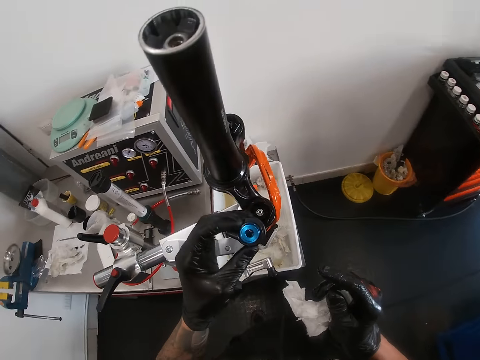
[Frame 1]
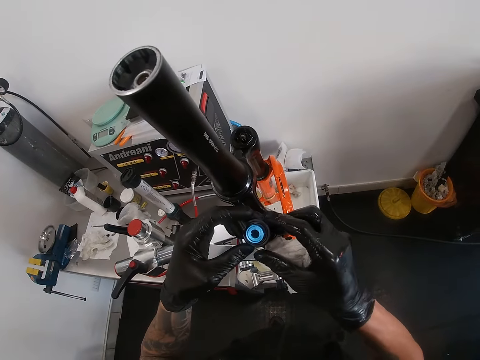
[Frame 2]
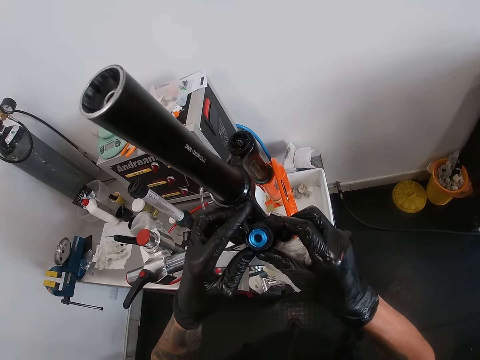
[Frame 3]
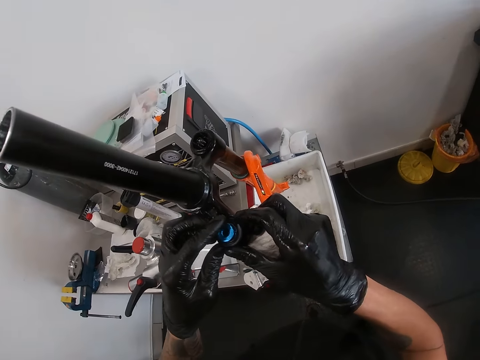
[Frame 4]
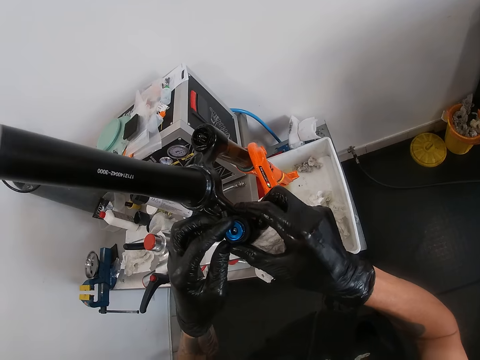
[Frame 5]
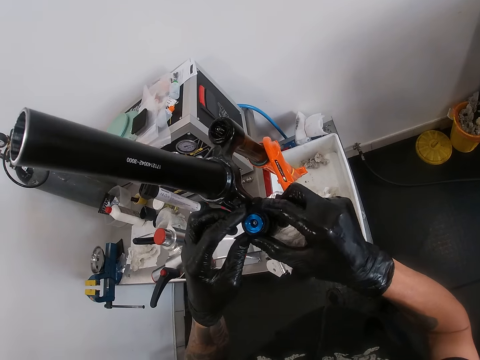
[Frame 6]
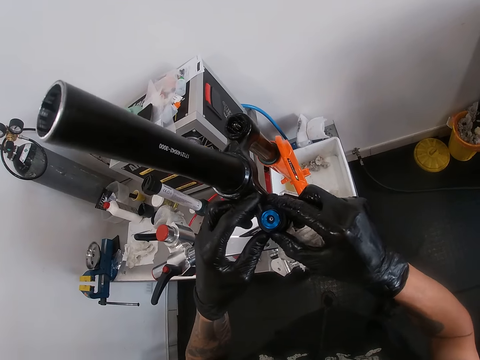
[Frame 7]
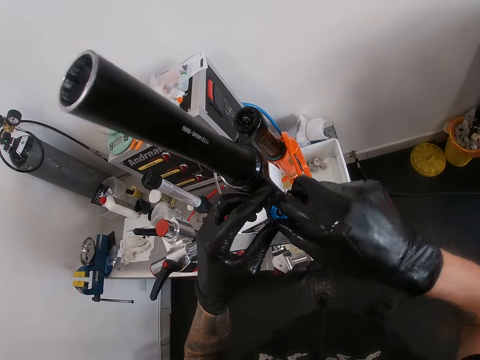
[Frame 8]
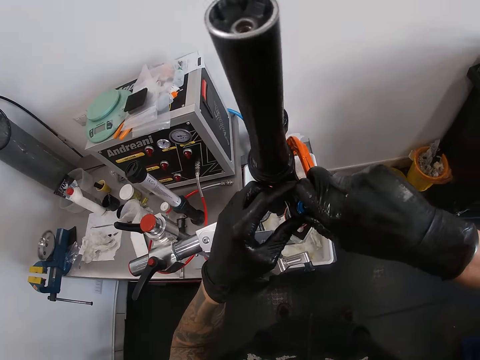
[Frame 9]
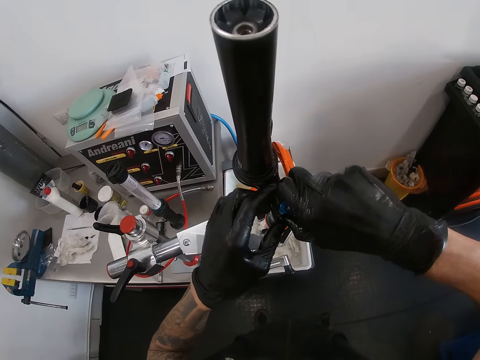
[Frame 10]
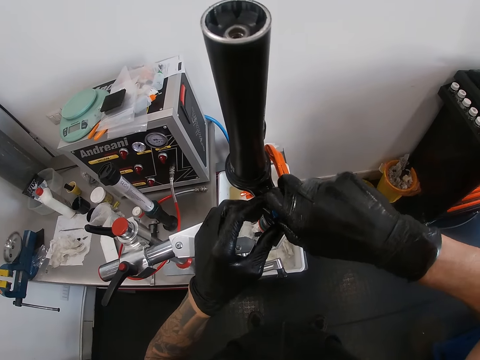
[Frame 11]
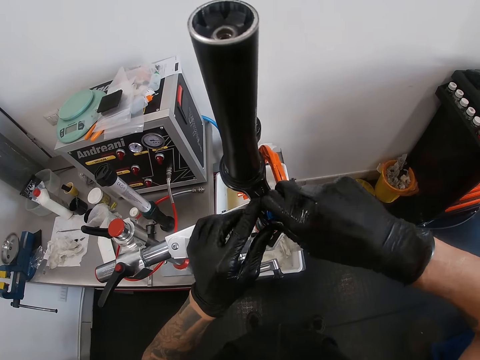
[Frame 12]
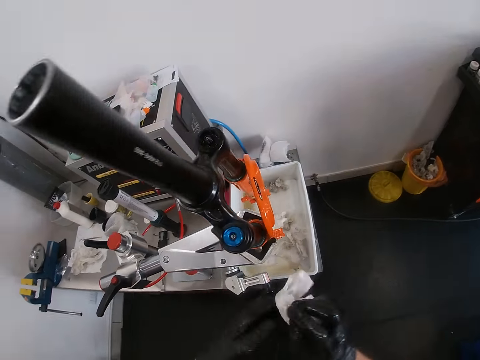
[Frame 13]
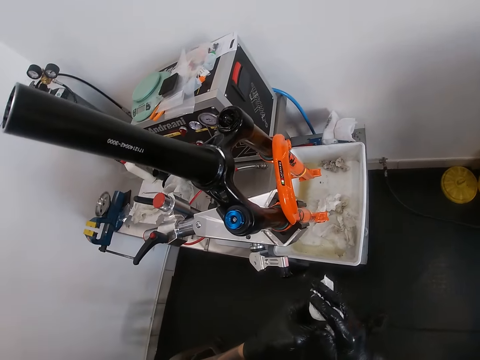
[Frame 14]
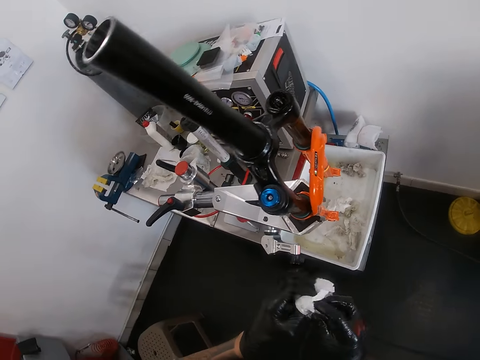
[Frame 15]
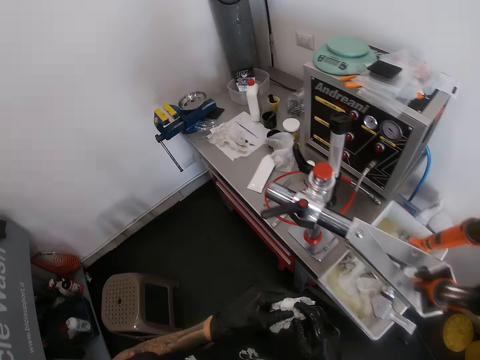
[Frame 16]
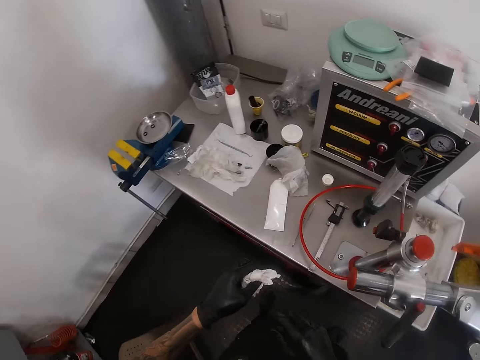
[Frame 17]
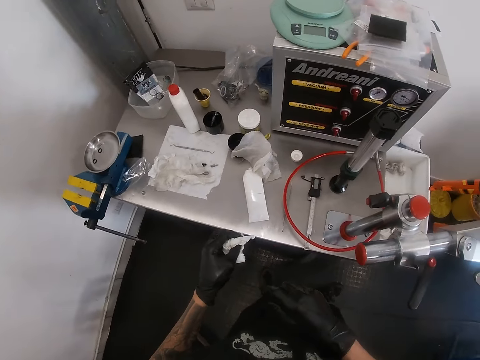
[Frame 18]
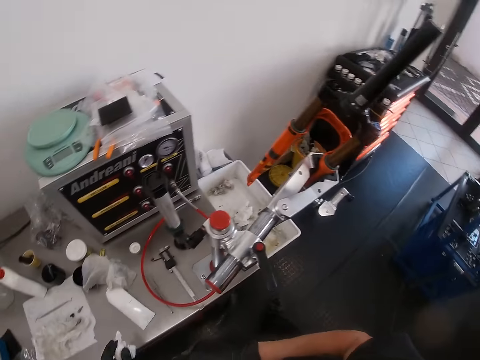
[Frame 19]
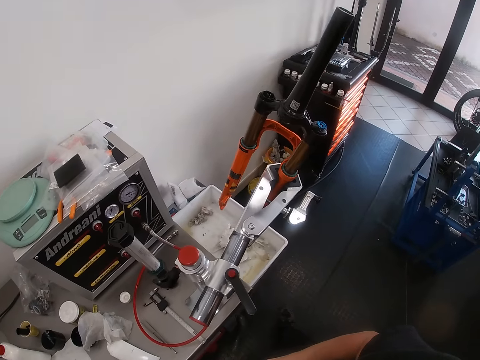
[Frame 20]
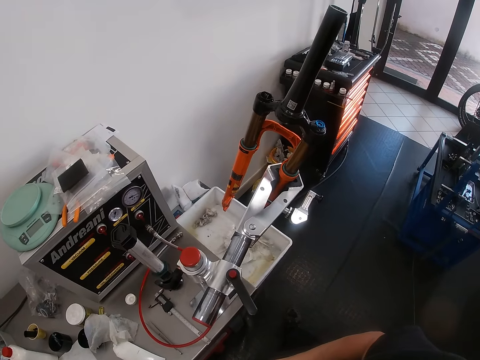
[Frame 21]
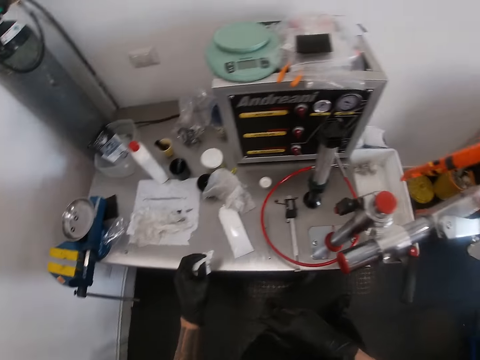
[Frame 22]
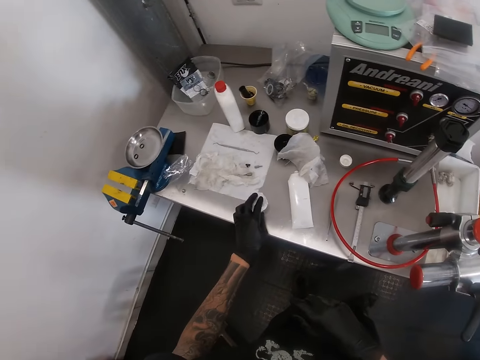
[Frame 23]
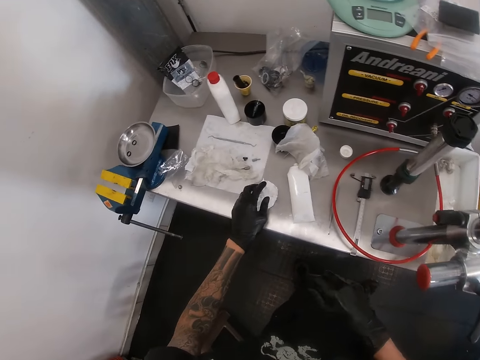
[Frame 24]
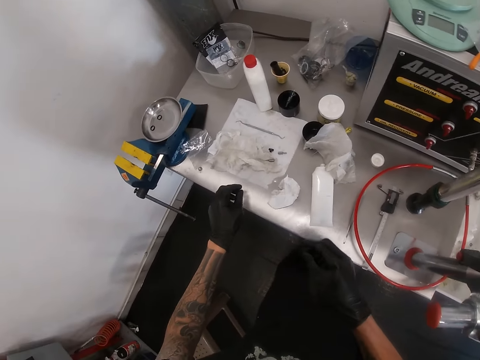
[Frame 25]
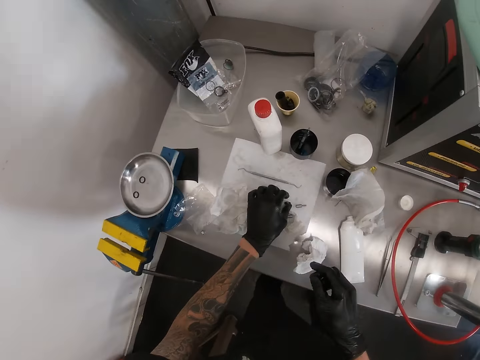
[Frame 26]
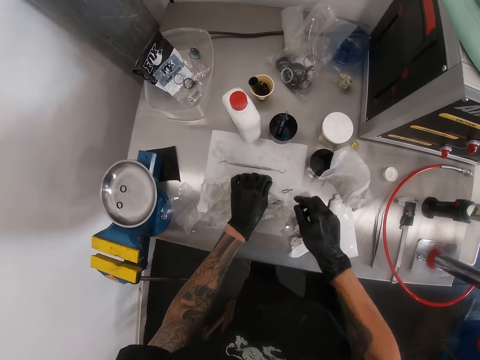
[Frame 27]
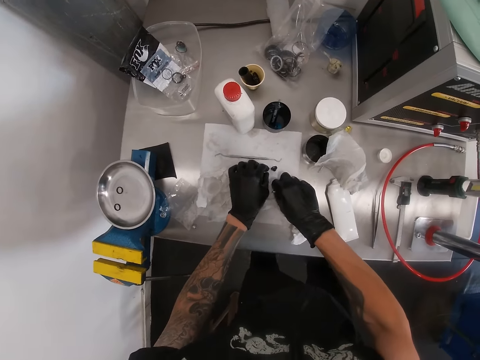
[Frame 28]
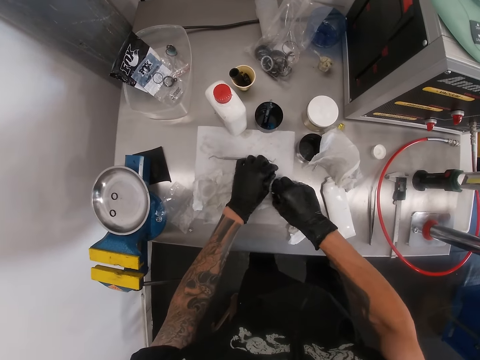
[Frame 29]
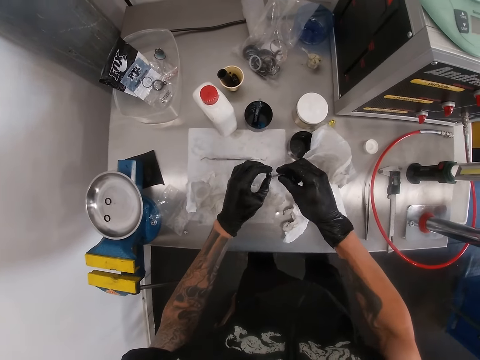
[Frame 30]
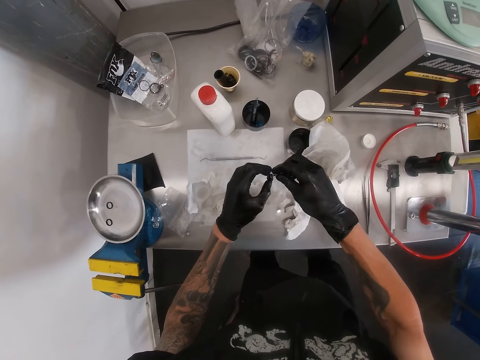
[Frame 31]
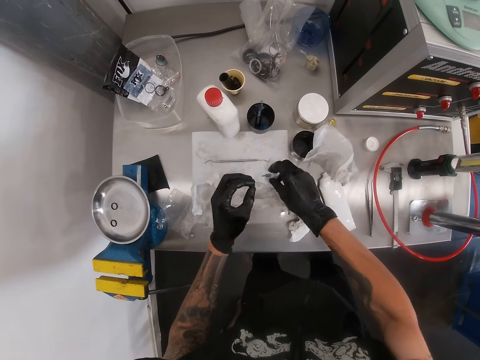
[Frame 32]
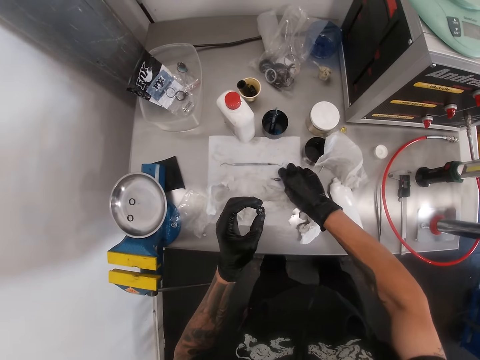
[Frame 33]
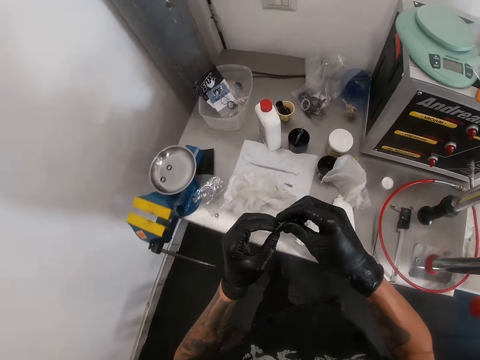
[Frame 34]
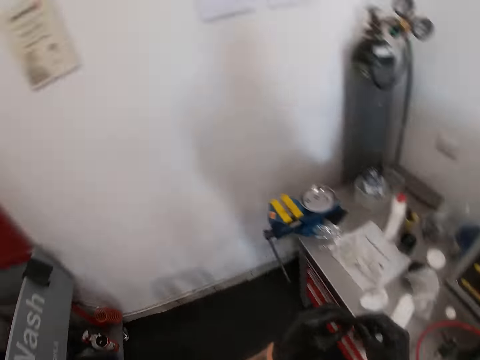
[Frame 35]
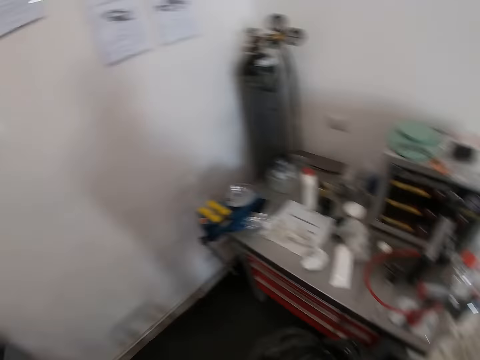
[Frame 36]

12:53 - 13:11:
The camera wearer fixes something on the bicycle frame. He places the knob into the knob hole on the bicycle fork with both hands. He tightens the knob on the bicycle fork with the screwdriver in his right hand. He wipes his hands with the napkin in his hands. He folds the tissue paper in the hands. He places the napkin in his left hand on the workshop table. He picks up the lid of the knob or bolt on the table with his left hand. He places the lid of the knob on the table with his left hand. He picks up the screwdriver or allen key from the workshop table with his right hand. He picks up the lid of the knob on the table with his left hand. He places the screwdriver in his right hand on the knob lid in his left hand. He fixes the bolt on the allen key. He drops the bolt on the table. He places the screwdriver in his right hand on the workshop table. He picks up the bolt. He picks up the screwdriver from the workshop table with his right hand. He places the screwdriver in his right hand on the knob lid in his left hand.

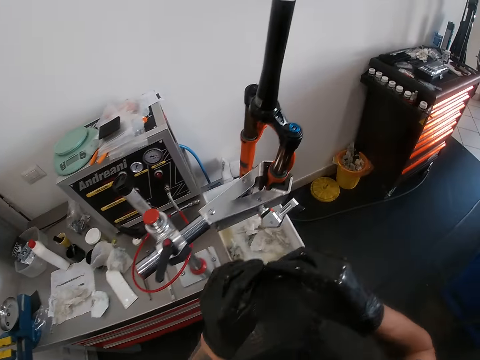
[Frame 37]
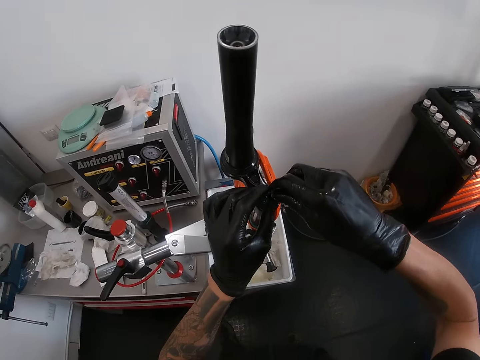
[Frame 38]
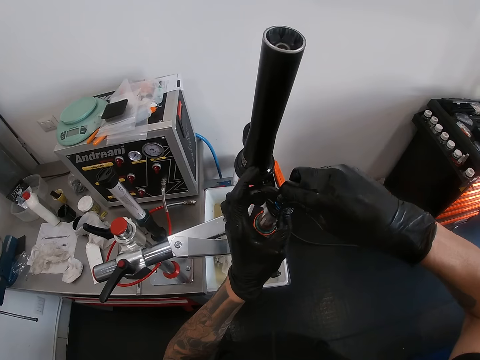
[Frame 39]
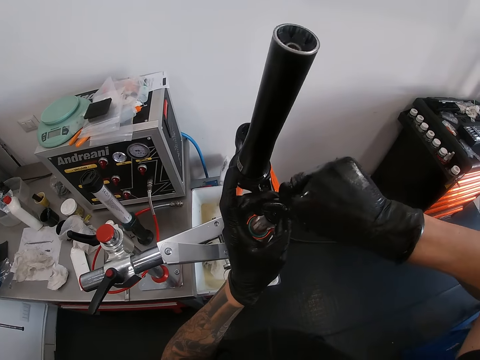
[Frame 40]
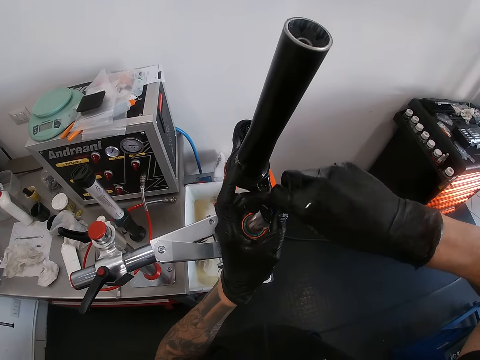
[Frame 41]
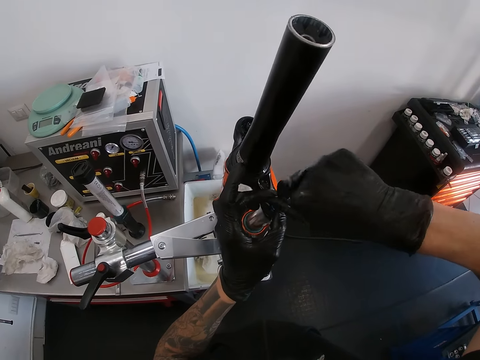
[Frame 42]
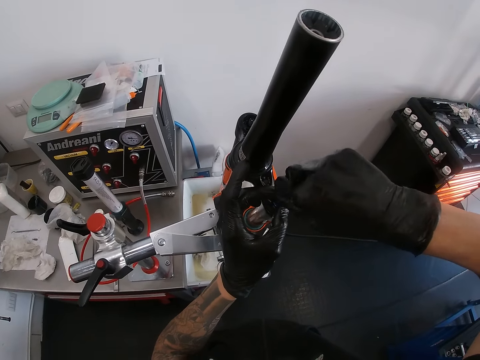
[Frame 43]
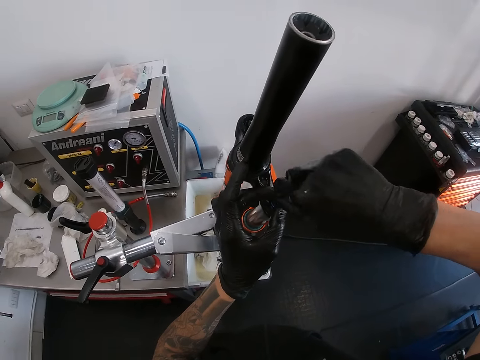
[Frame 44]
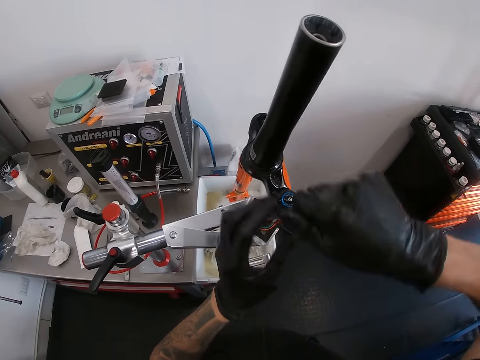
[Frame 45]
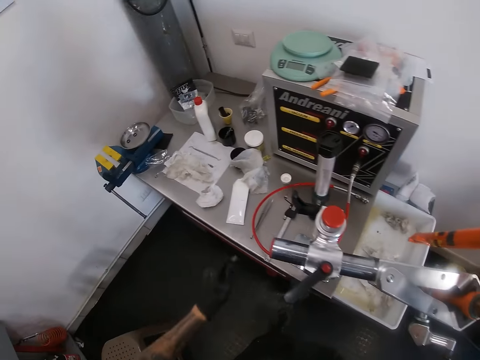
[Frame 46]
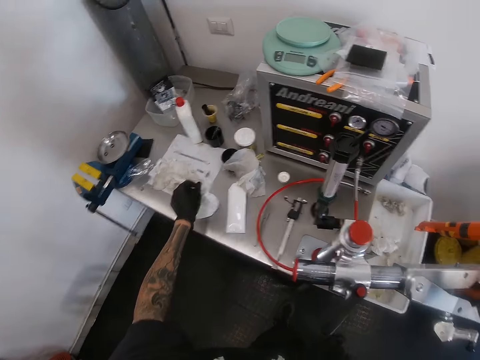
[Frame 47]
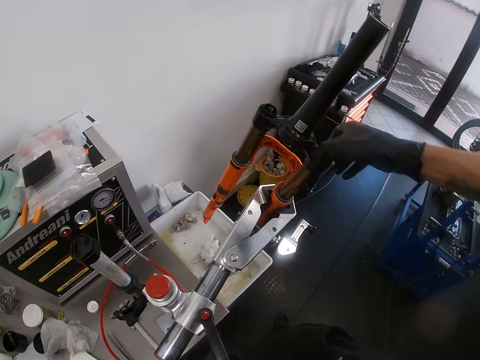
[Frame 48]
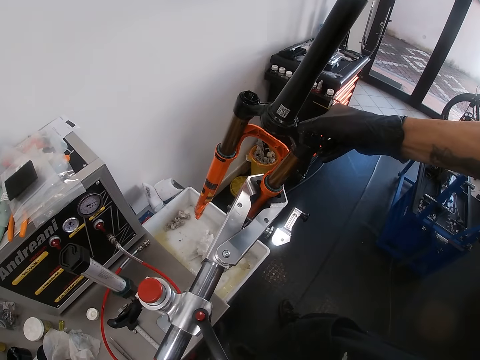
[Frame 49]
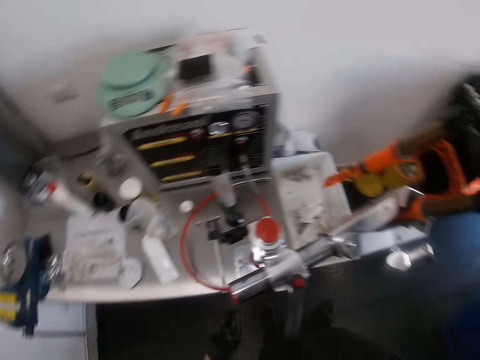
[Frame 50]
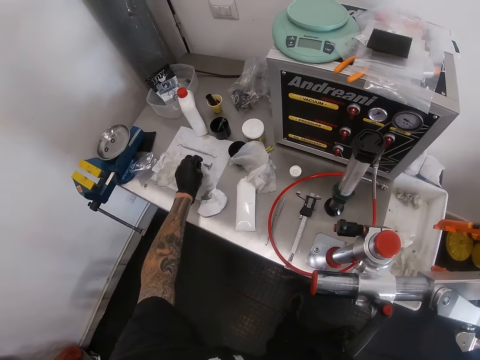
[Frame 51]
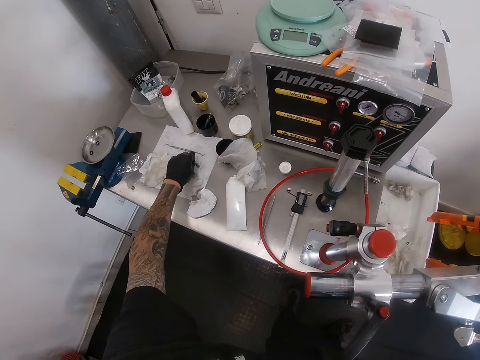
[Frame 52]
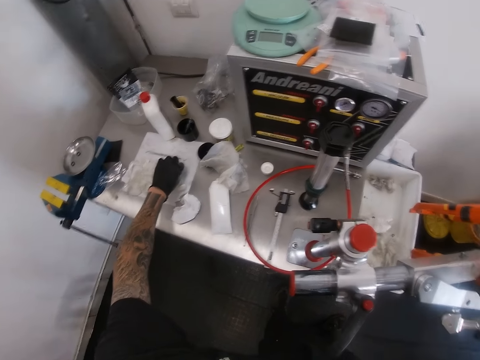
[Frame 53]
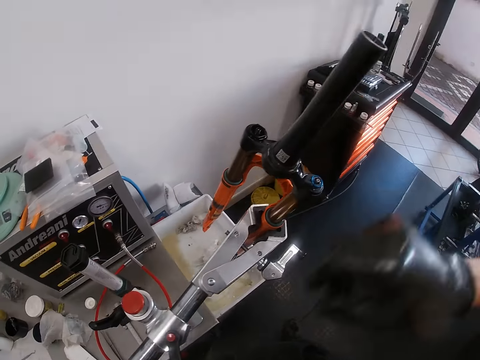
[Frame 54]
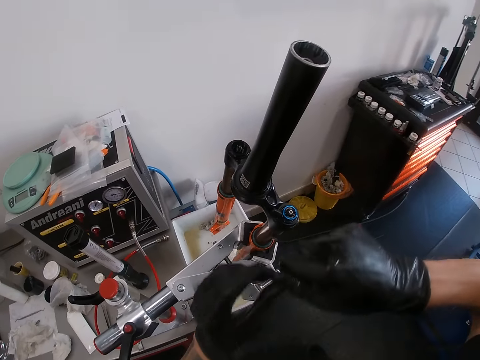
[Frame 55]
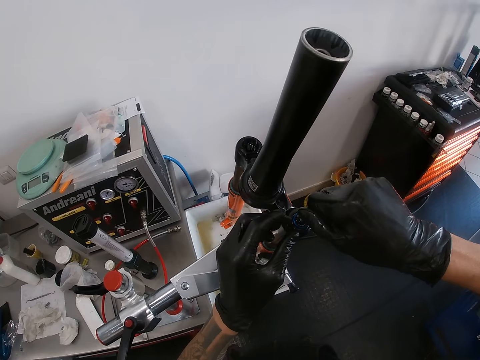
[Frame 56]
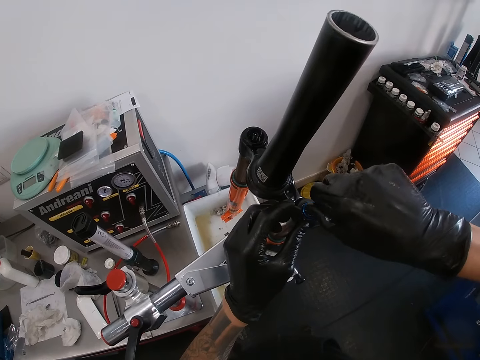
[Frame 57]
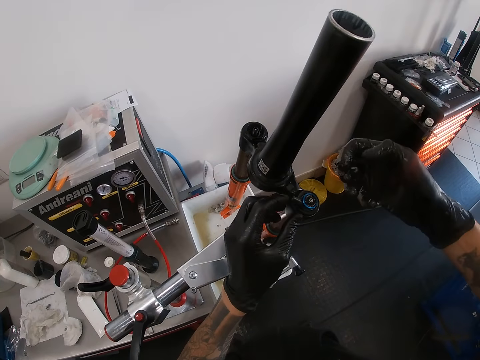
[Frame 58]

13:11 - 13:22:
The camera wearer places the knob lid on the knob on the bicycle fork with his right hand. He tightens the knob on the bicycle fork with the screwdriver in his right hand. He fixes something on the bicycle frame. He passes the screwdriver in his right hand to his left hand. He drops the bolt. He places the screwdriver in his left hand on the workshop table. He picks up the bolt. He picks up the screwdriver from the workshop table with his left hand. He passes the screwdriver in his left hand to his right hand. He tightens the knob on the bicycle fork with the screwdriver in his right hand. He loosens the bolt on the bicycle frame.
